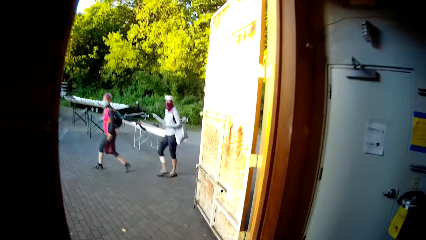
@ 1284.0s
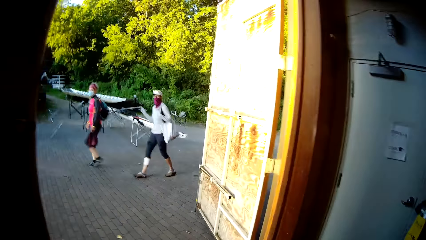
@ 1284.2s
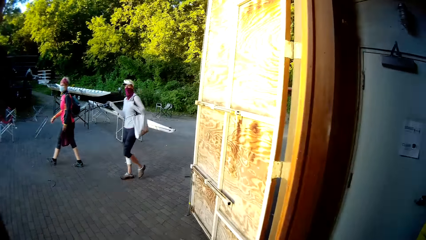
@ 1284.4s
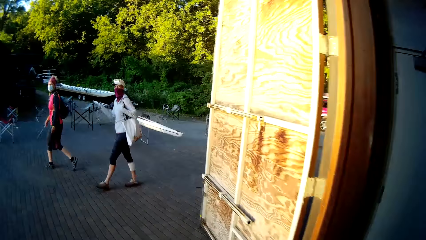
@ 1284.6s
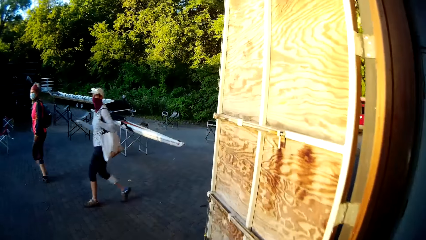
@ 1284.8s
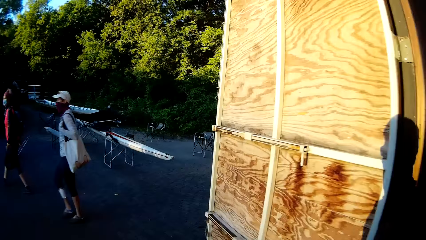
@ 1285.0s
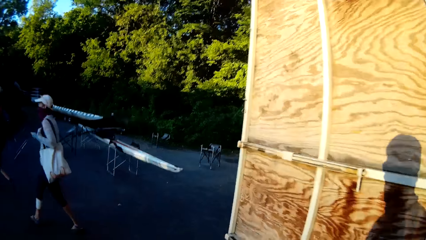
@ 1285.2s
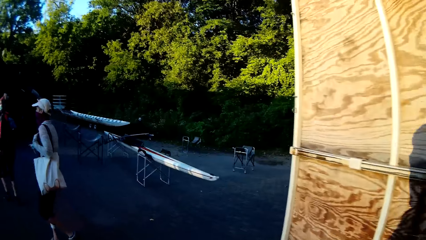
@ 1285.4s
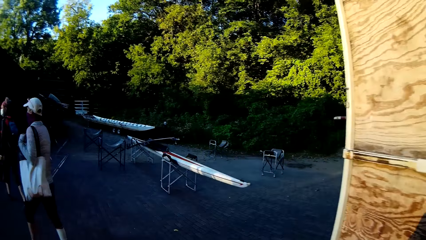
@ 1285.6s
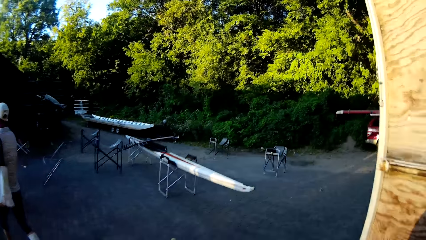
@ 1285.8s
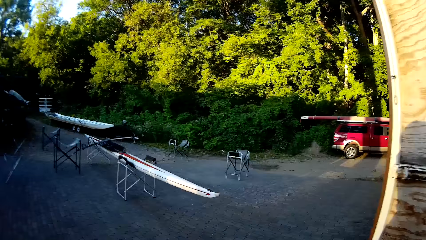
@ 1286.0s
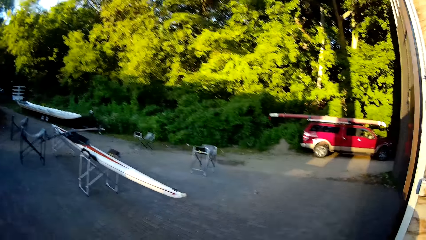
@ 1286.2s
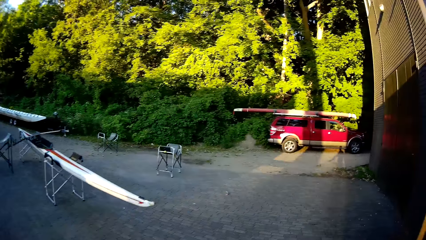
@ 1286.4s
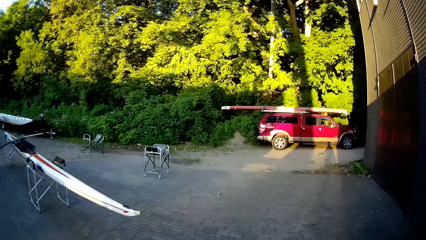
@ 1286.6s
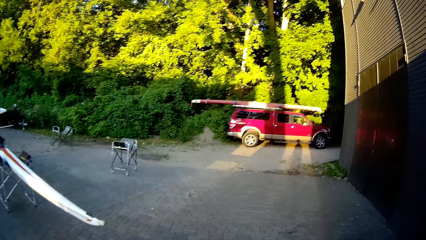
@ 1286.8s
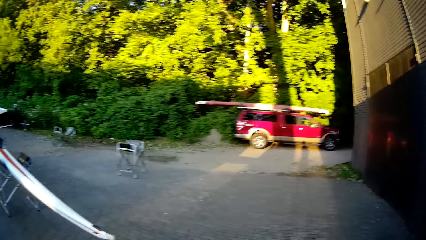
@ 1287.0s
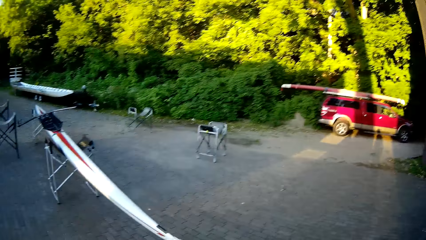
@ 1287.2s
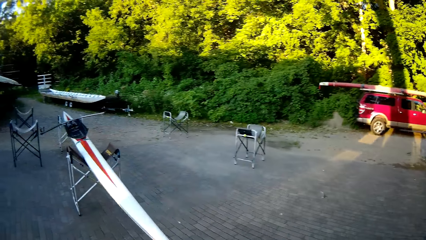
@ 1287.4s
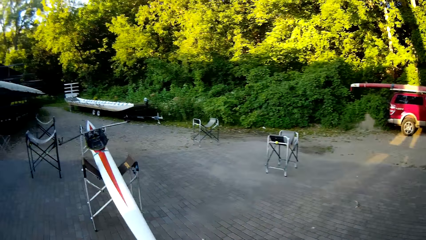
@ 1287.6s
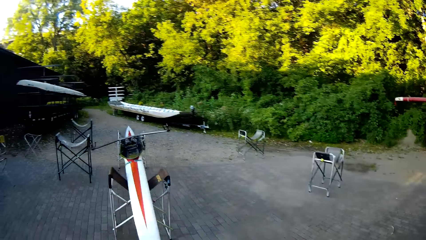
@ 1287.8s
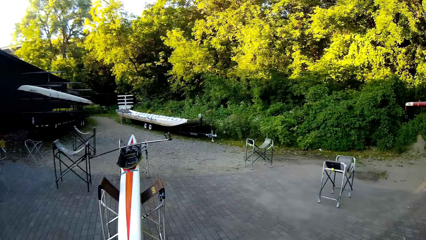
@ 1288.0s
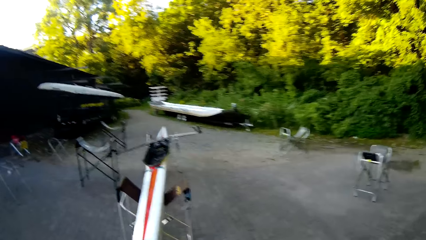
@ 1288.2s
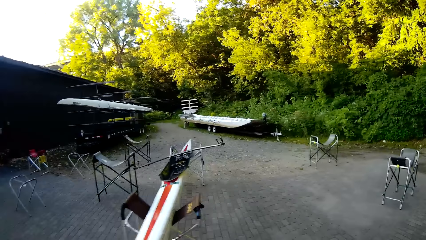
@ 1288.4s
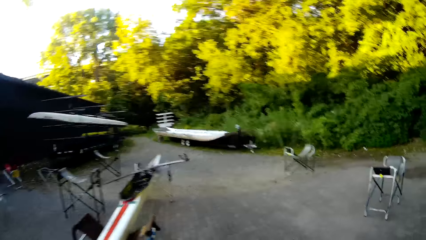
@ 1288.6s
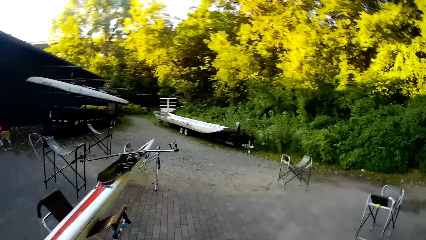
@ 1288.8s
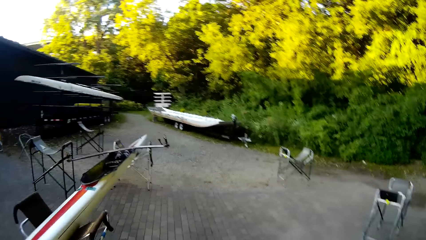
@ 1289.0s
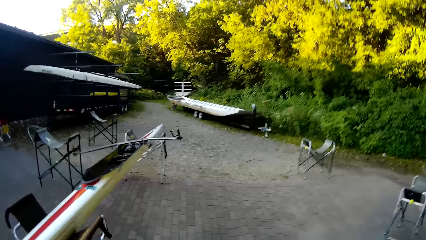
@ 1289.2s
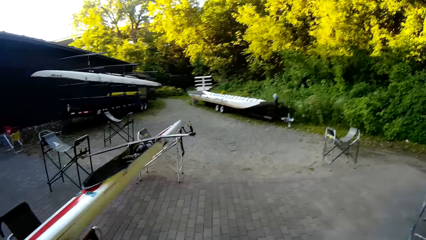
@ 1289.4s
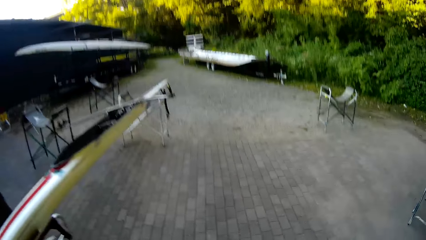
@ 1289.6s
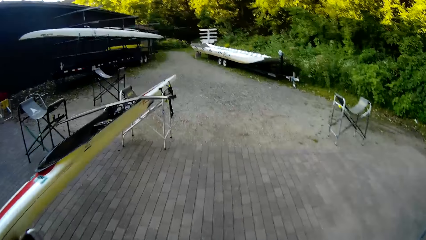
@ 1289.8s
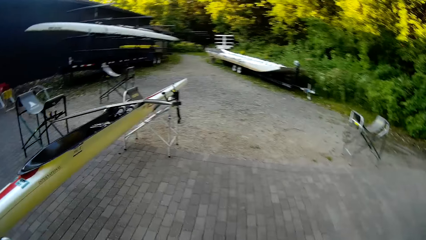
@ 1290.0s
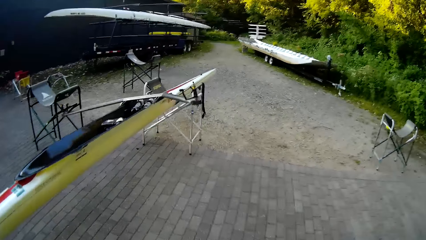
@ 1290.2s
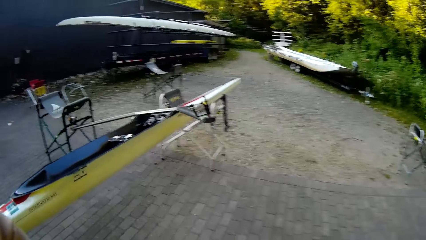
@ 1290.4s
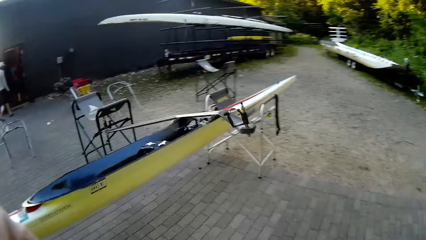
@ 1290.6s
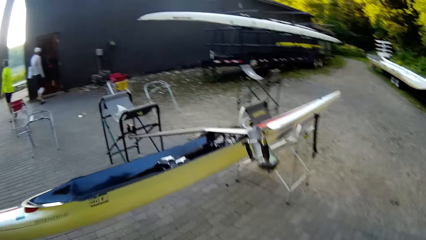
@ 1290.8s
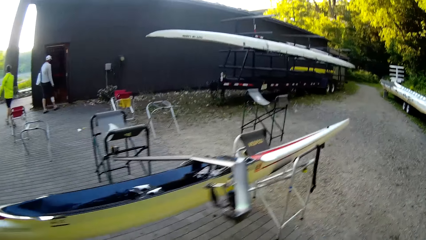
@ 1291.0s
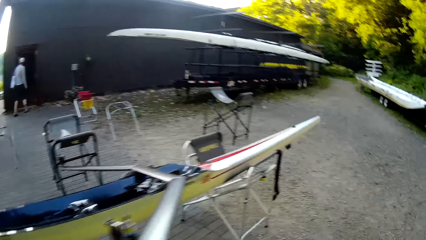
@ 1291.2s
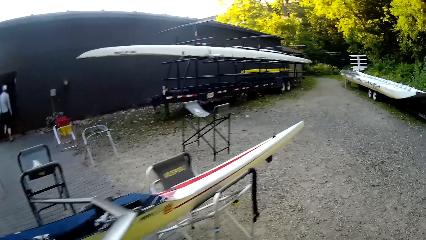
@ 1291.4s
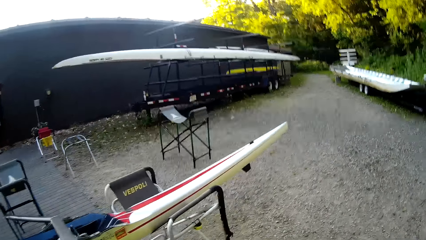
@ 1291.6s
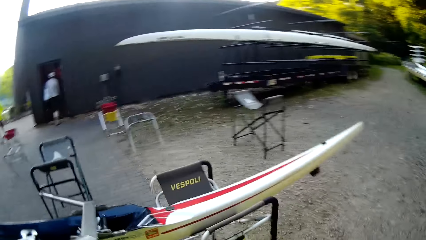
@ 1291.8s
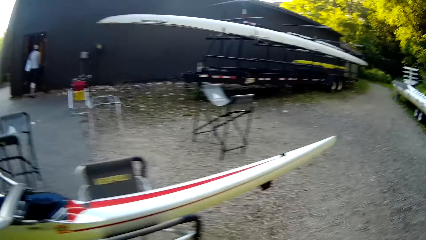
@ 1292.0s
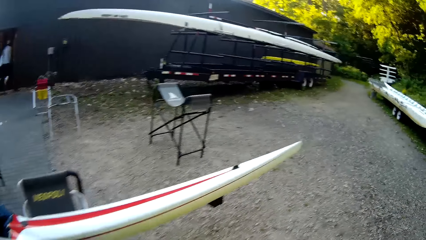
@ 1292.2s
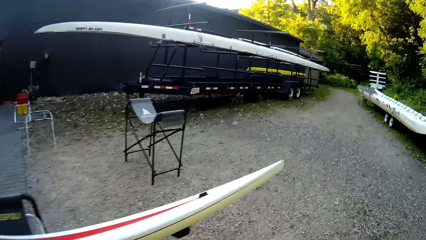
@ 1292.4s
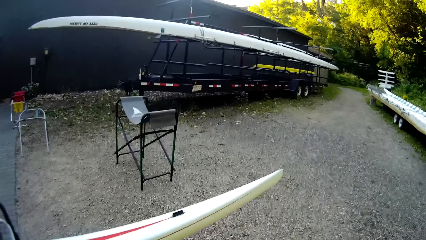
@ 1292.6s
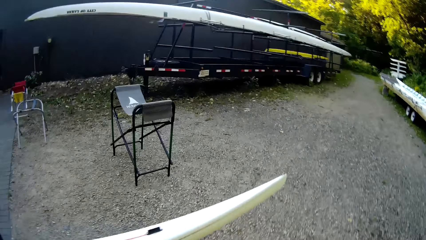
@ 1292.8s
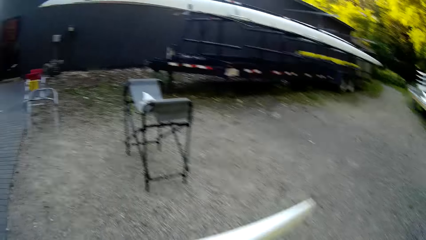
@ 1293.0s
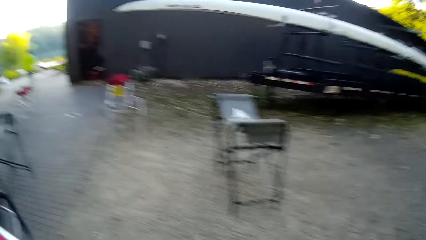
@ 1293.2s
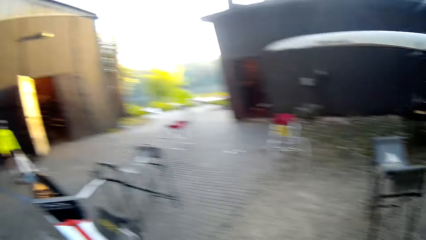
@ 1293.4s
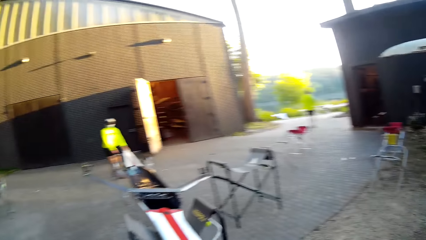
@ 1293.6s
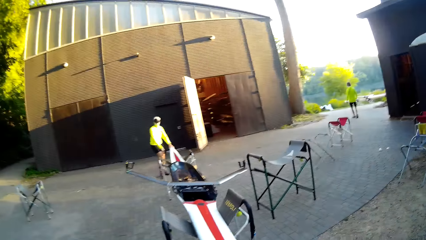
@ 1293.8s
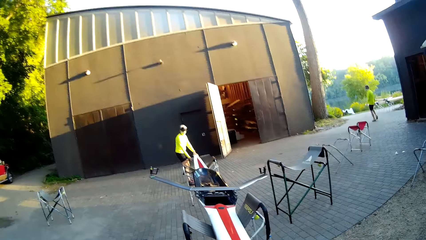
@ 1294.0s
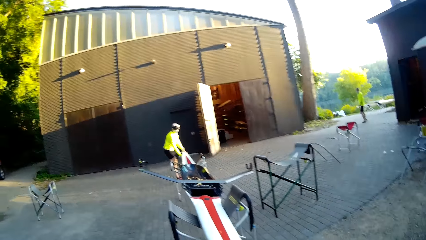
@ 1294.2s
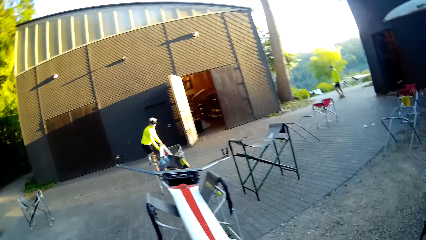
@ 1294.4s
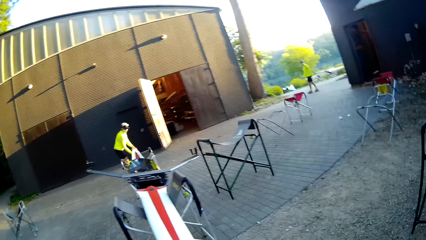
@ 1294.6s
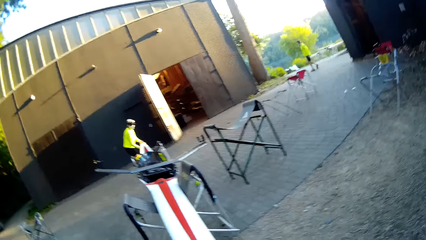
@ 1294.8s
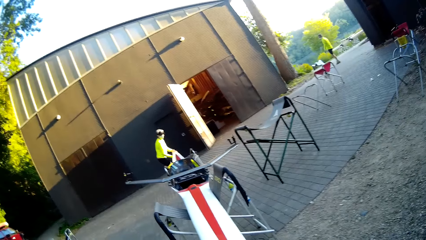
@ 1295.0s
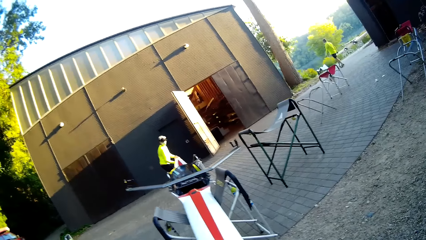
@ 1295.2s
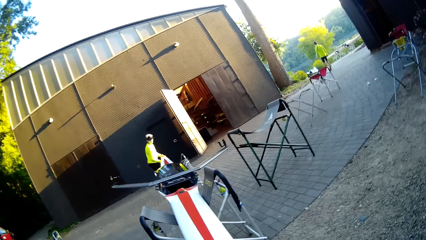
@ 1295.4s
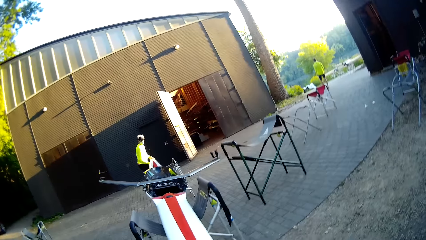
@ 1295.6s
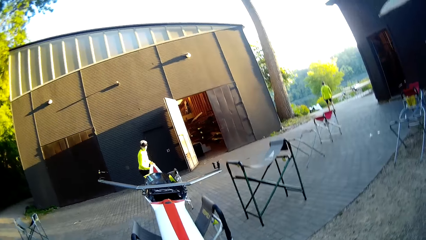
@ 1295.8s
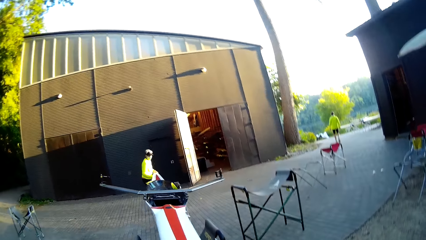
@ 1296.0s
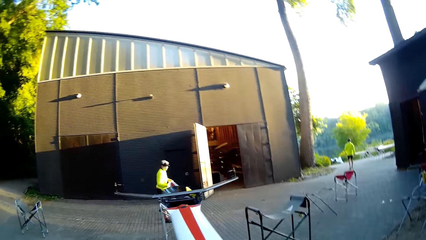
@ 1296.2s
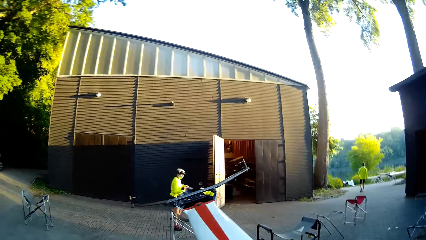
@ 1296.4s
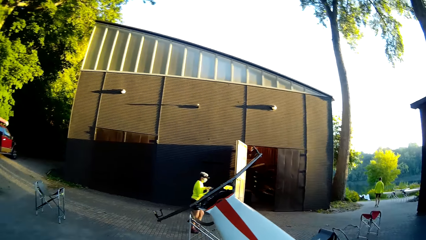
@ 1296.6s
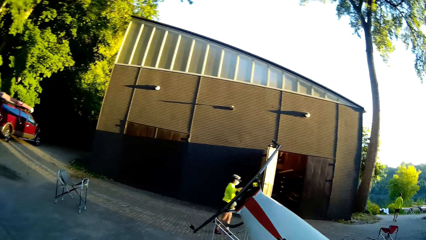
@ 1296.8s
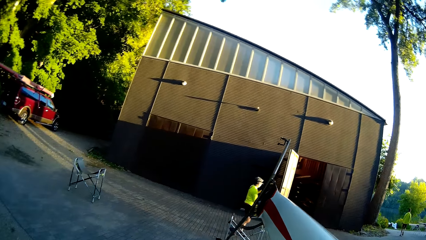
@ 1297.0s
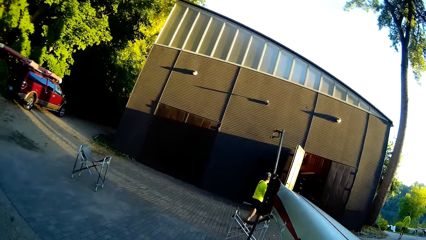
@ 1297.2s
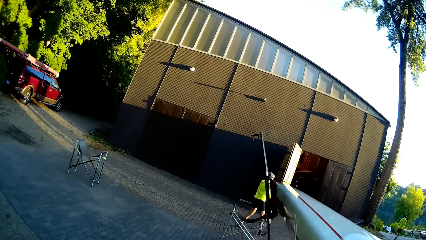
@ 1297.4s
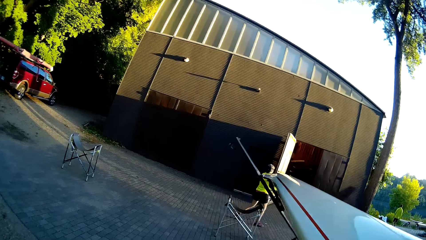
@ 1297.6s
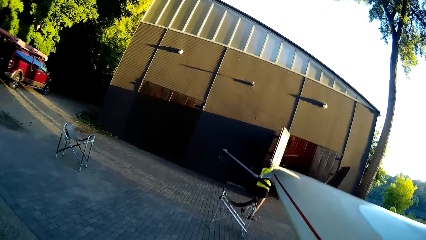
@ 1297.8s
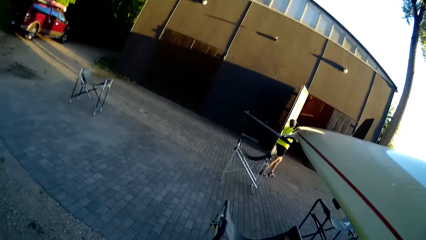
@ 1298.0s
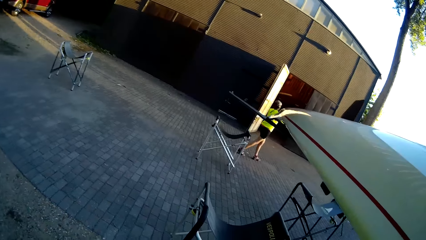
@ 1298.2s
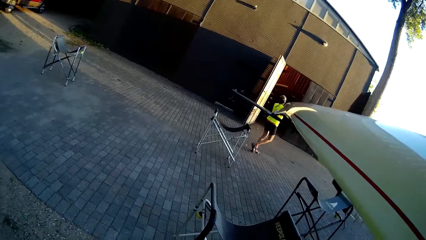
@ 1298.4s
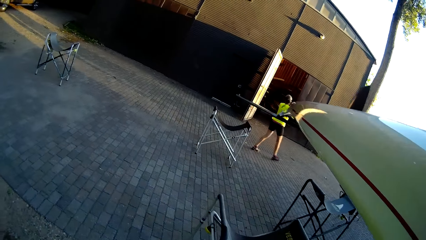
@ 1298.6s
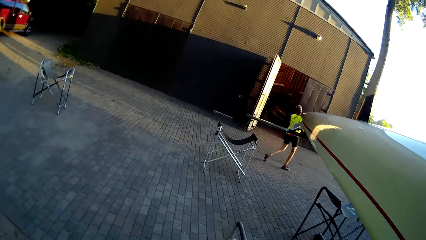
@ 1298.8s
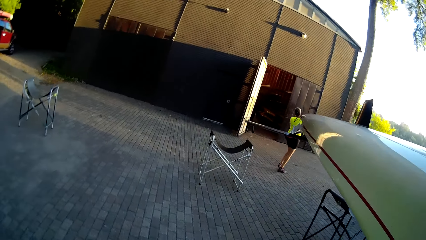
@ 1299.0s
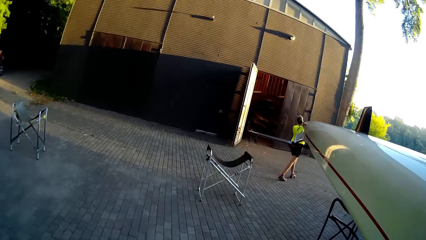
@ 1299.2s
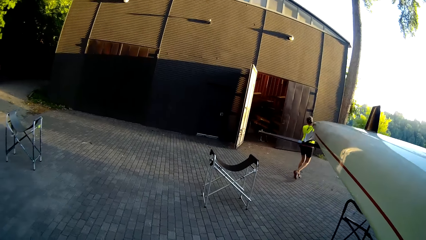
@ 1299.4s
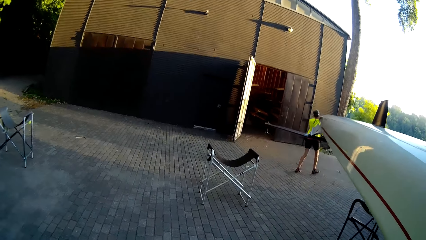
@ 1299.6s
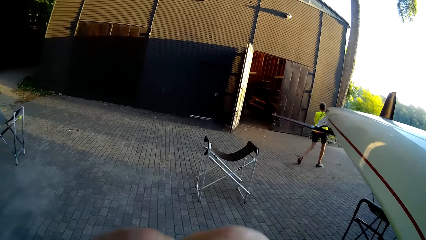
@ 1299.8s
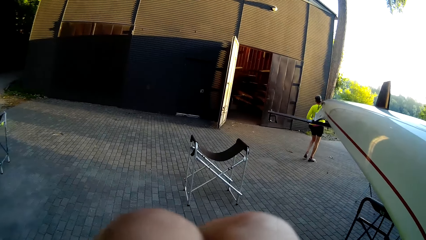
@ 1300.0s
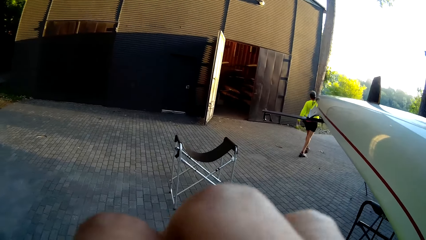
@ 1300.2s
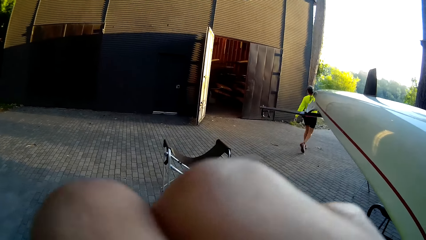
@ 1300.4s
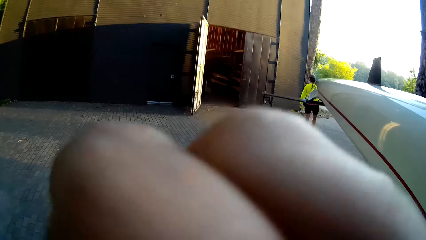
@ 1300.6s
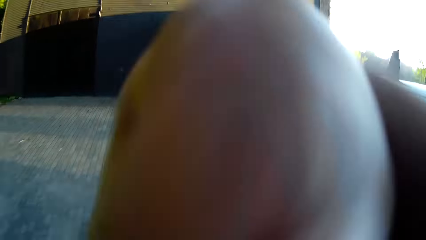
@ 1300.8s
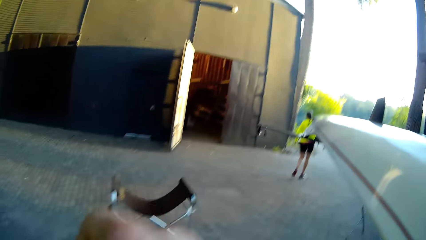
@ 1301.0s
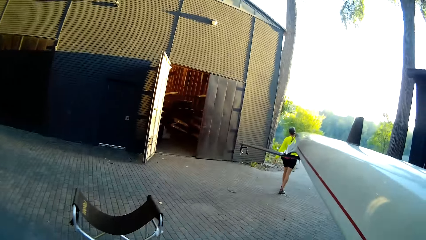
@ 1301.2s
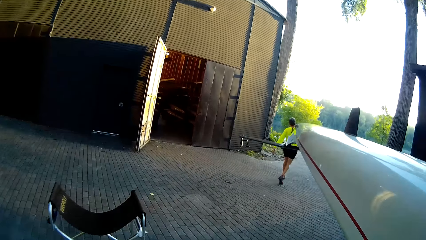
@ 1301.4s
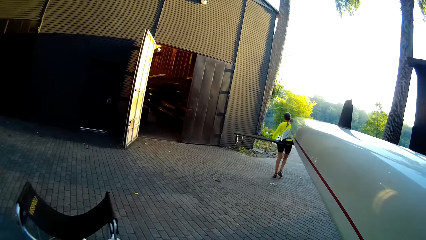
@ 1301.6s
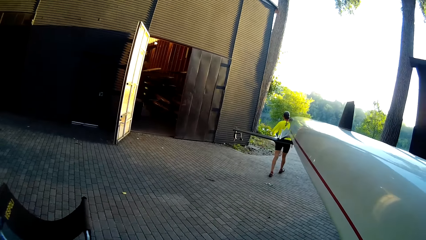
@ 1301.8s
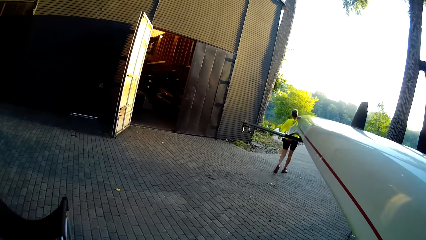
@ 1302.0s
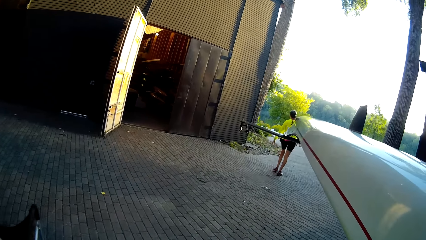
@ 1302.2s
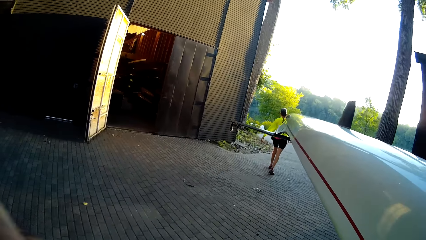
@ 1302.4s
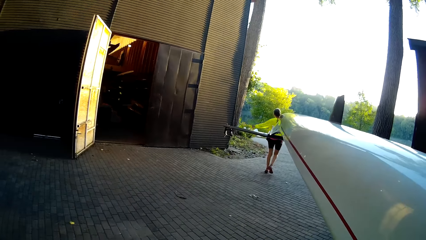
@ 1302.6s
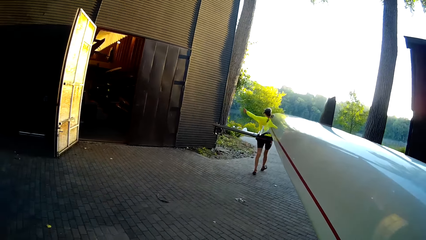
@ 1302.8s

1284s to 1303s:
The camera wearer walks on the pavement. A woman aligns a boat on the chairs. She picks up the boat, holds the boat, carries the boat and walks. The camera wearer touches the face.
